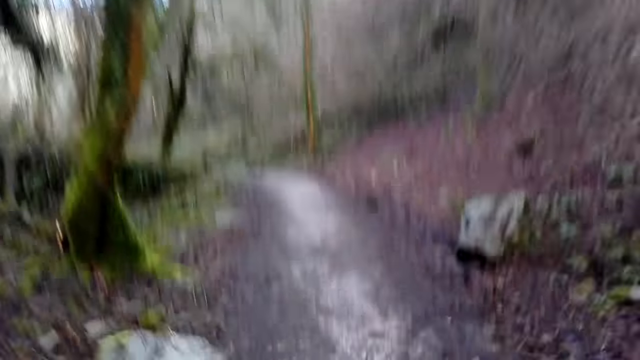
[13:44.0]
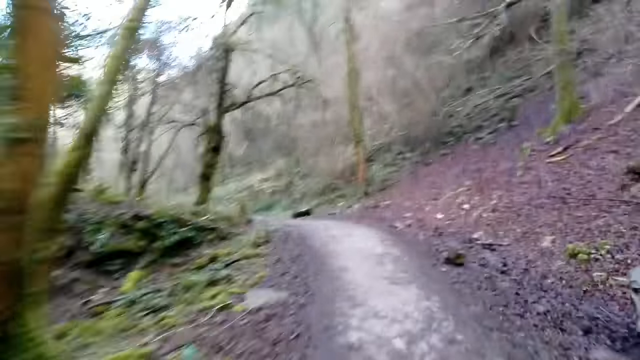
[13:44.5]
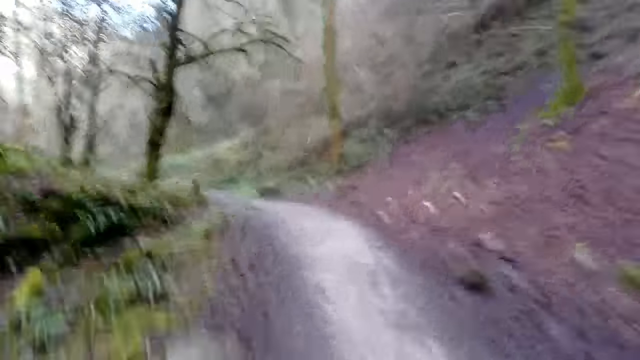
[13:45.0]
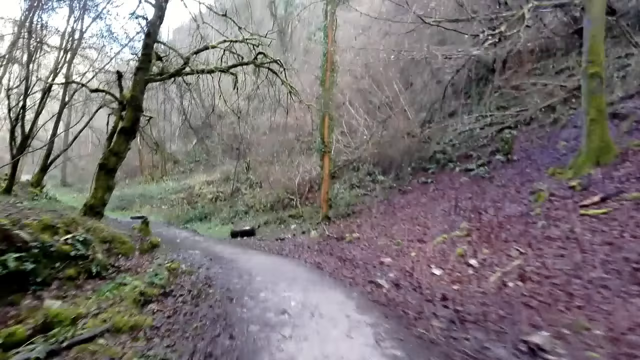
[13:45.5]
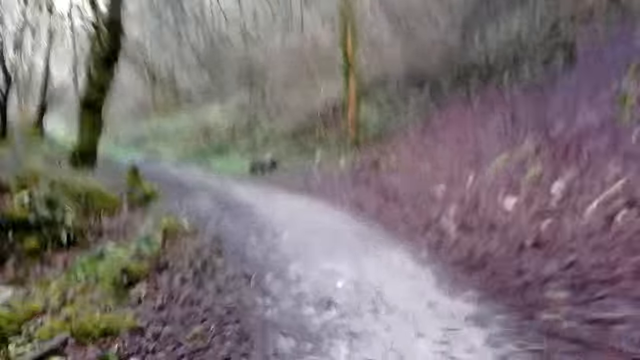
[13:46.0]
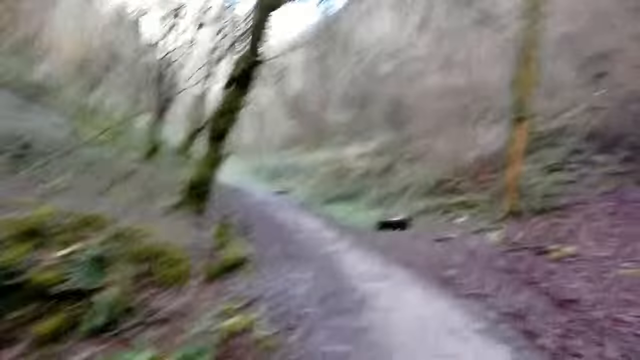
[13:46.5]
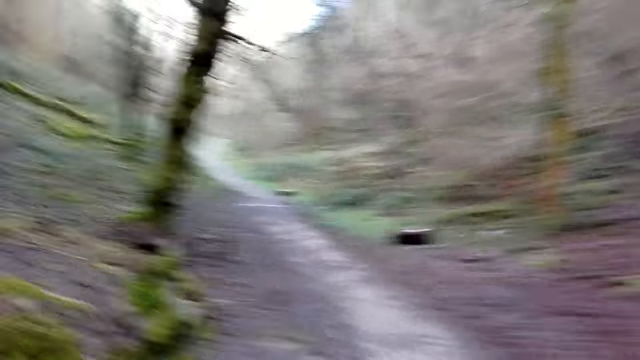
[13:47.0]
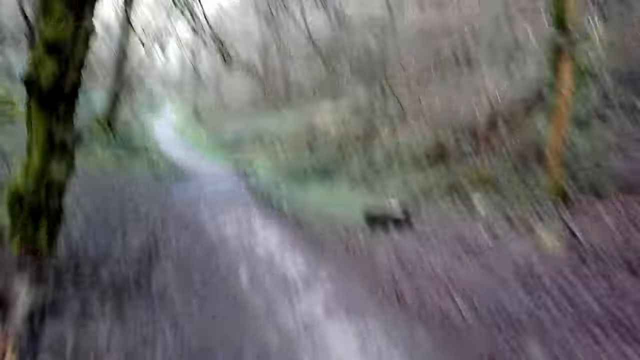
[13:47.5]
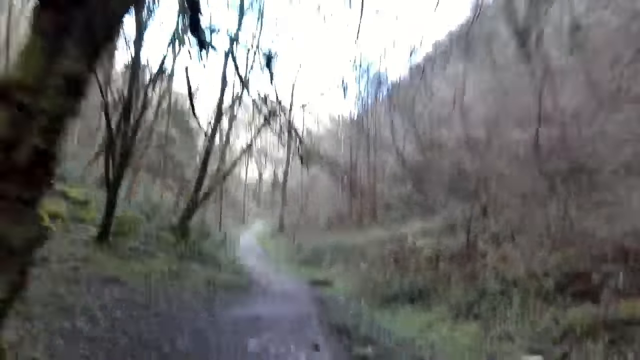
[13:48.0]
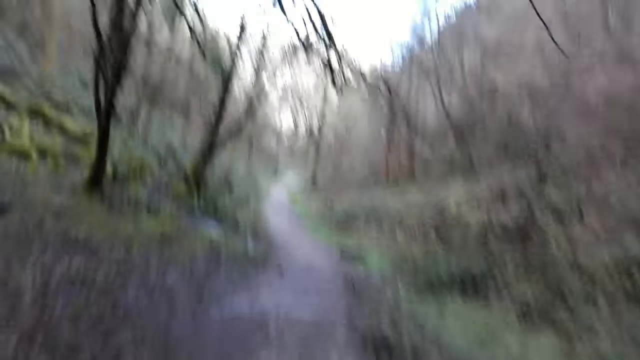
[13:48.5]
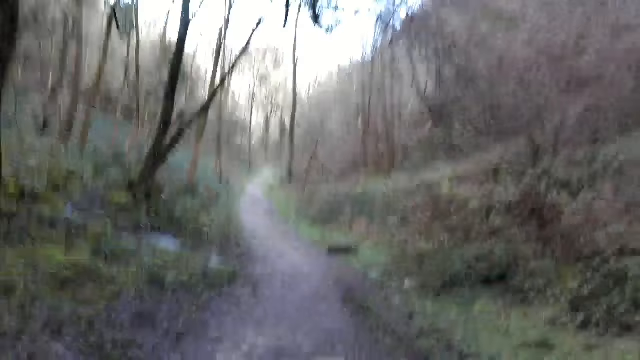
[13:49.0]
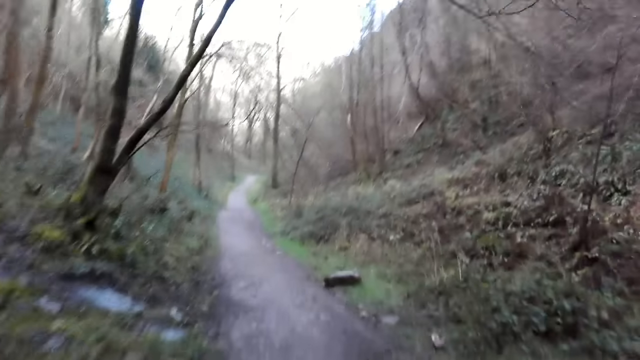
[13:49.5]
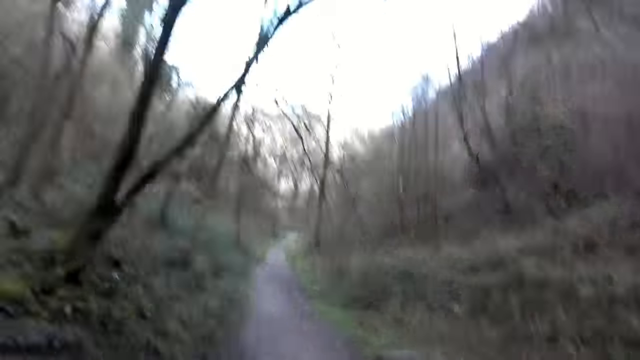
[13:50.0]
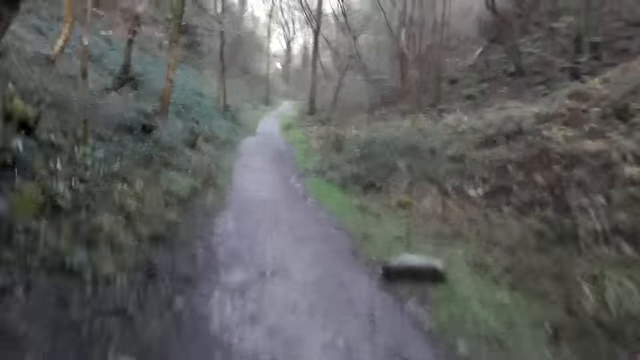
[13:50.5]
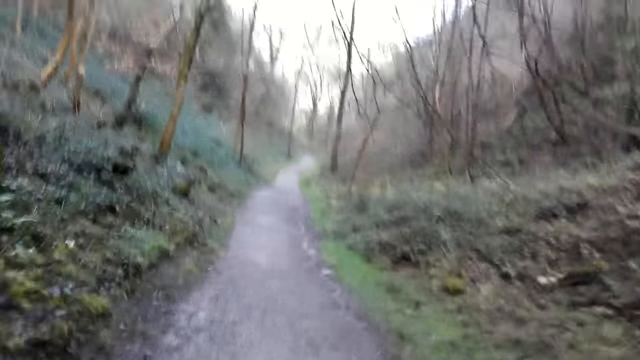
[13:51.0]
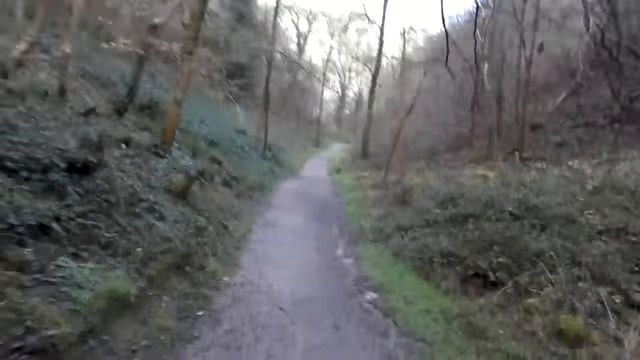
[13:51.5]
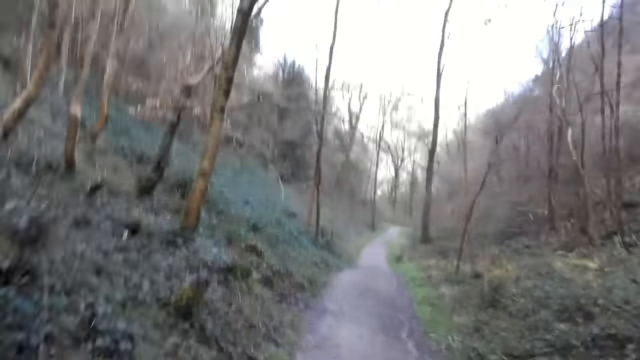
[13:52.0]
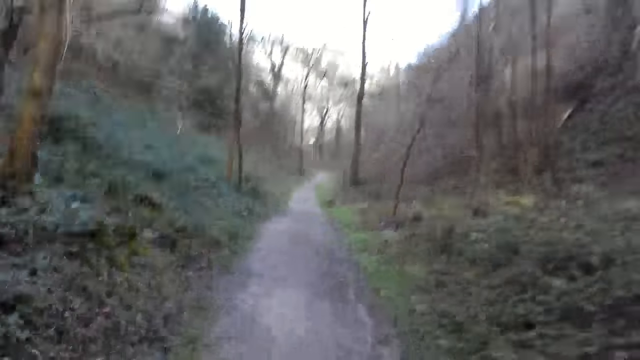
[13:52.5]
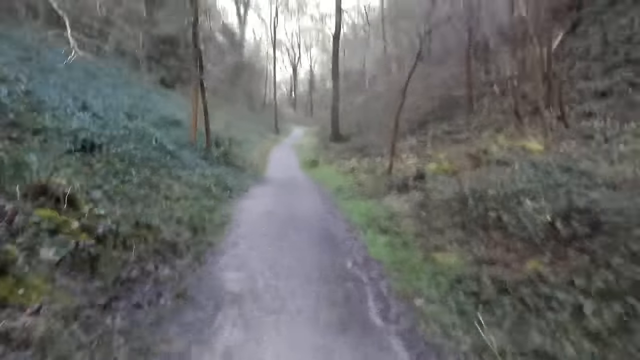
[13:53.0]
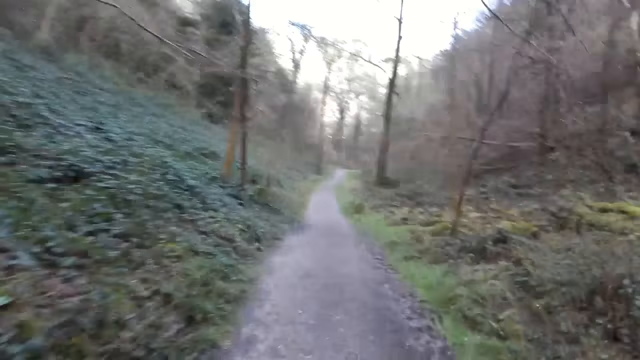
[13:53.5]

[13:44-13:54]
The camera wearer turns left at a curve on the path. They jog on the path in the forest.

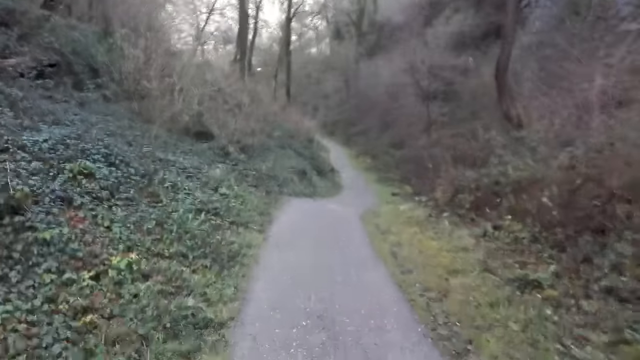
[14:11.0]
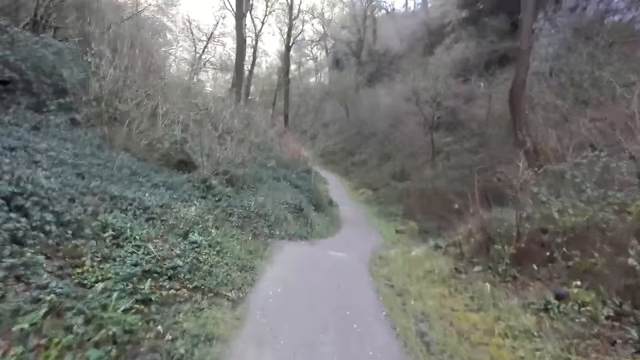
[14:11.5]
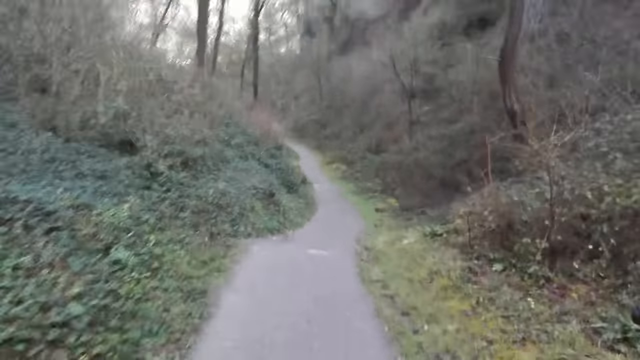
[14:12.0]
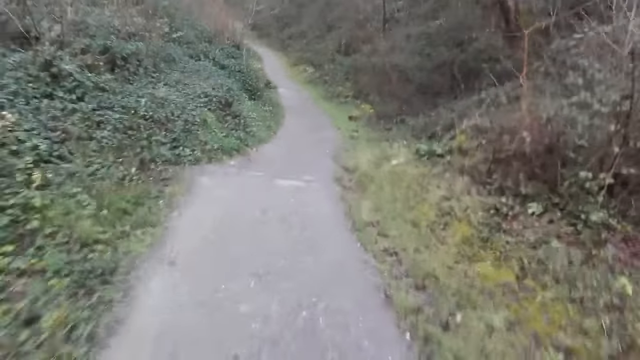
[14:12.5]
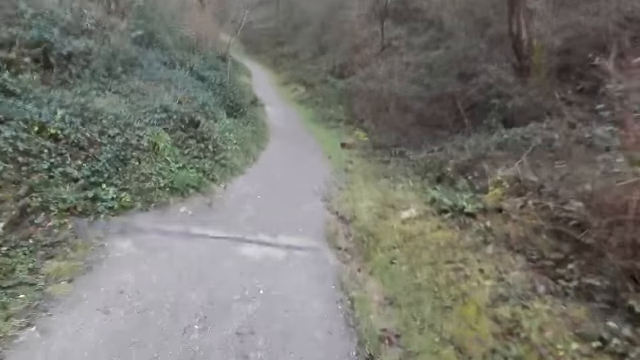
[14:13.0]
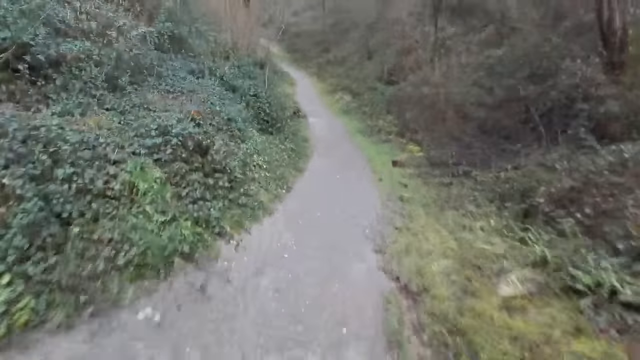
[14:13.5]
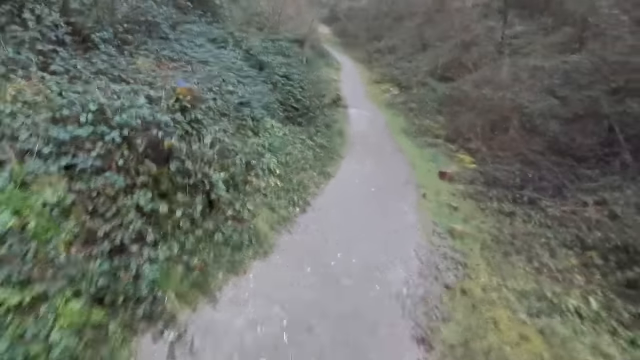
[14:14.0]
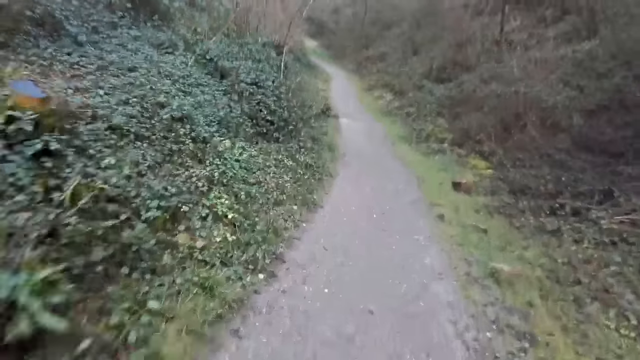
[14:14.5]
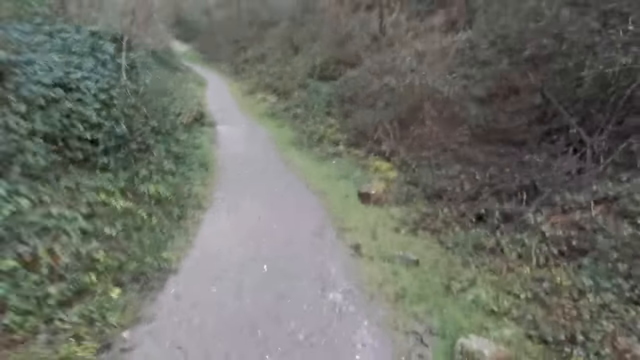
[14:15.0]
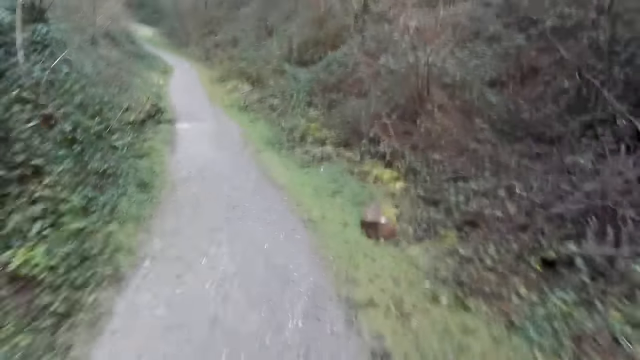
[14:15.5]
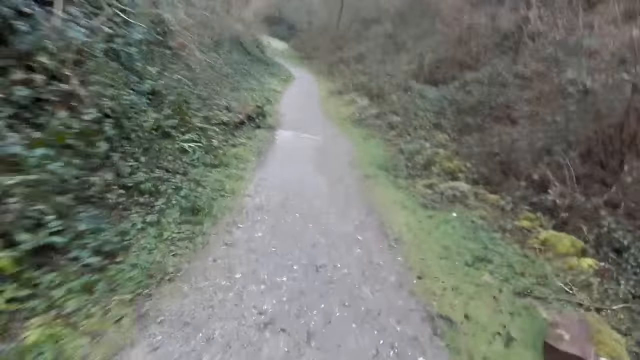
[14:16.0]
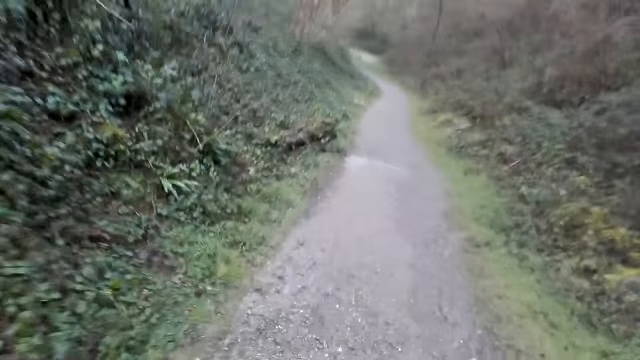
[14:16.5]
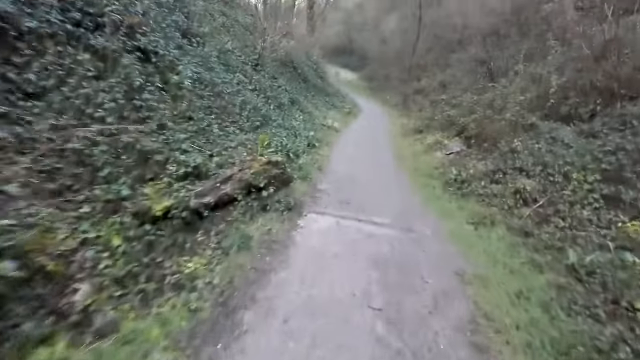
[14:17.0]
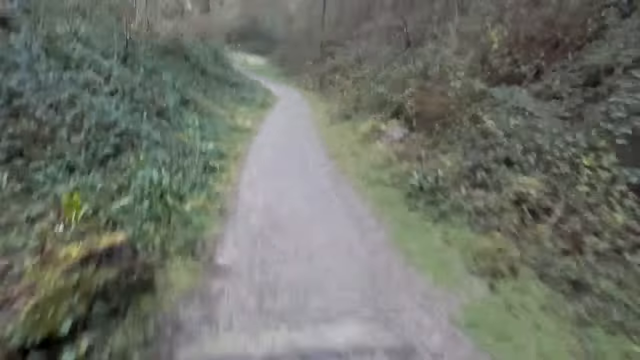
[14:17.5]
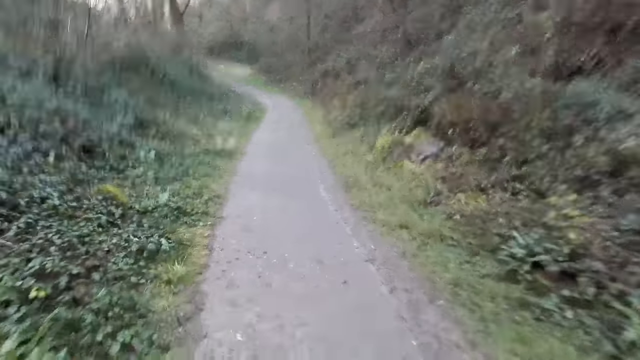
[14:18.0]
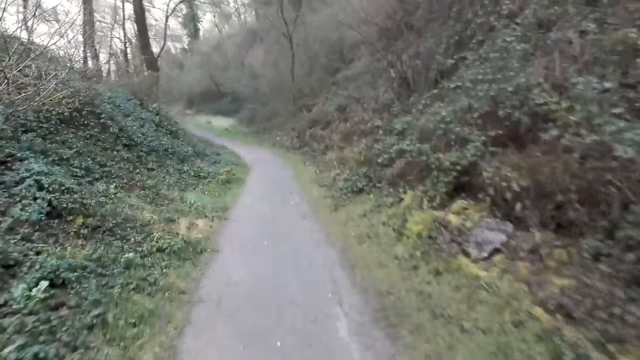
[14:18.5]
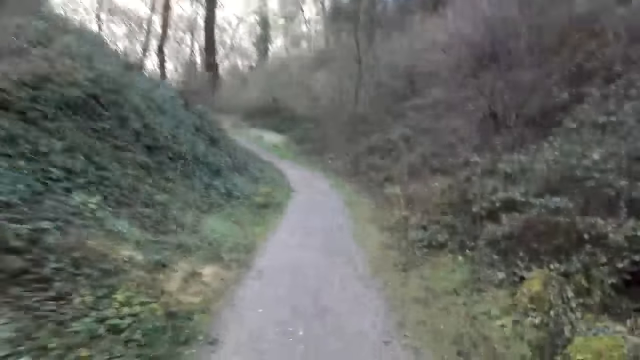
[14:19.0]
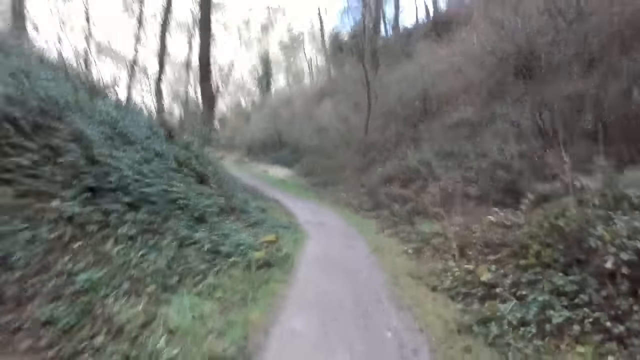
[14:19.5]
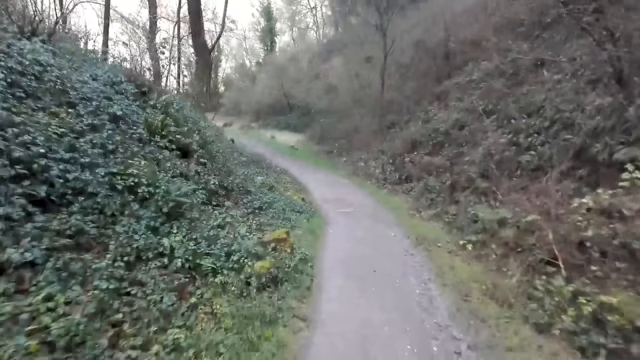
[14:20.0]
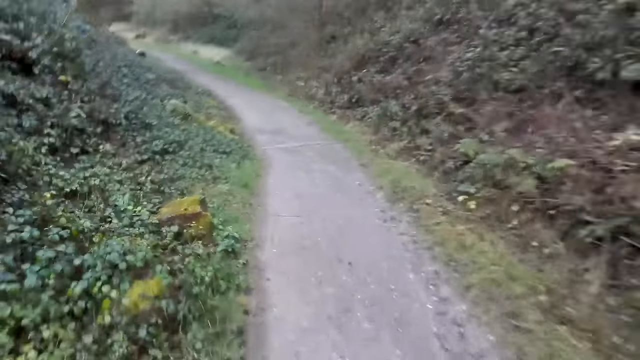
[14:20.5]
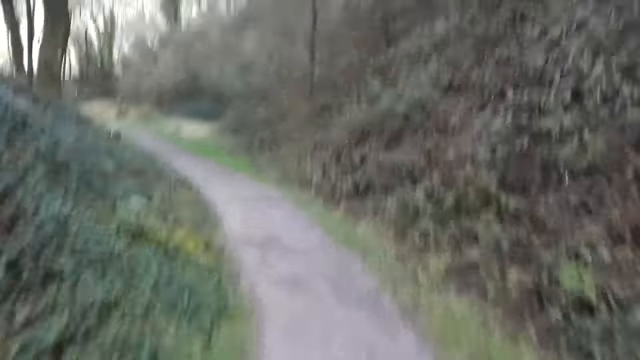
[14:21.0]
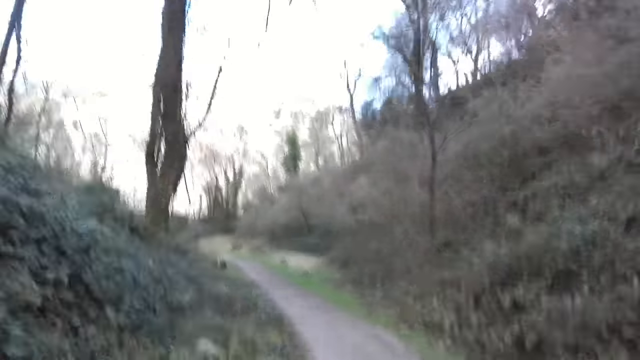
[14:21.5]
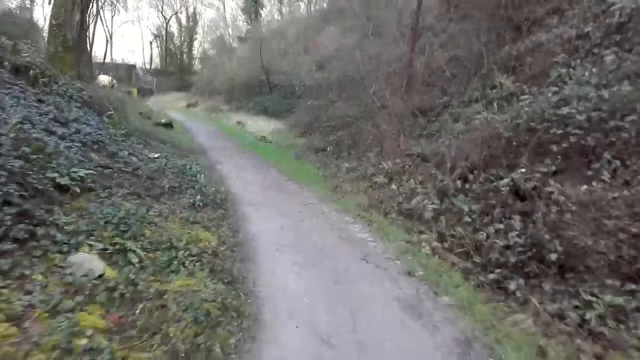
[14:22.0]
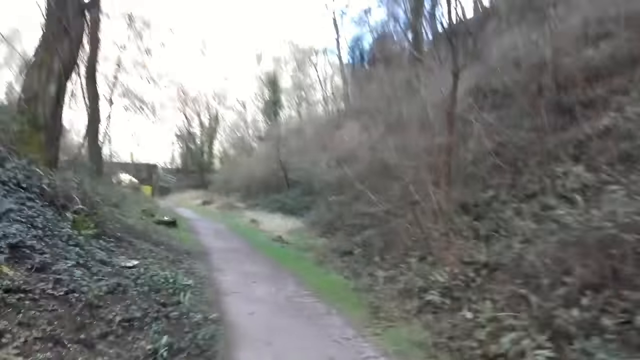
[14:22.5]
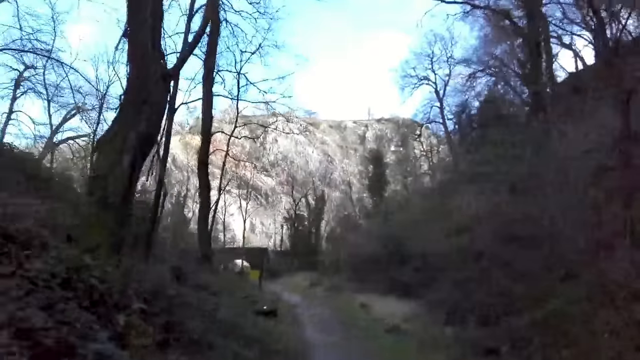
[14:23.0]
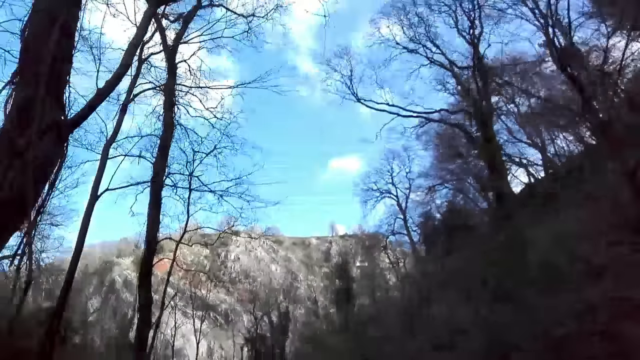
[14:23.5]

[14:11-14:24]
The camera wearer turns right at a curve on the path. They jog on the path in the forest. They turn left at a curve on the path.
